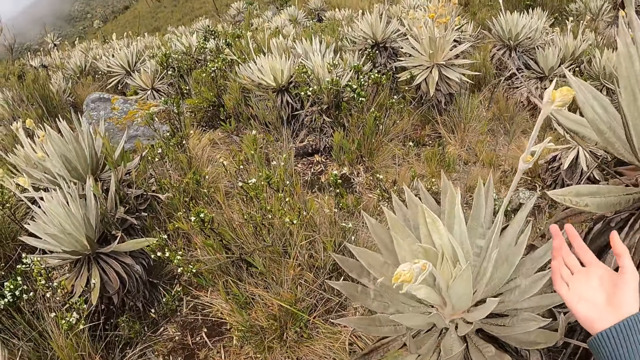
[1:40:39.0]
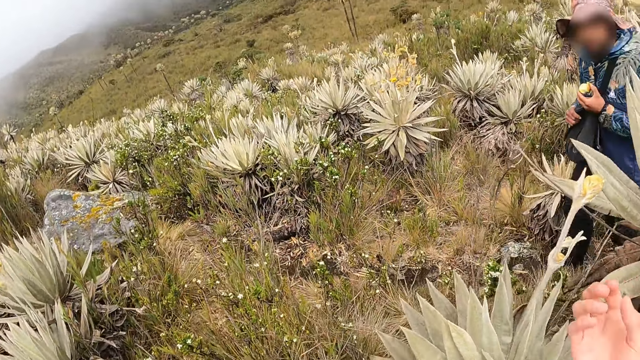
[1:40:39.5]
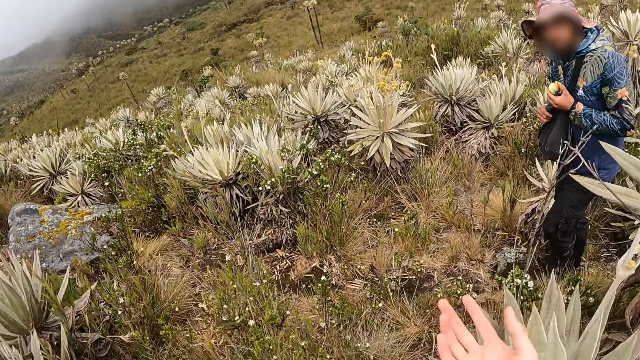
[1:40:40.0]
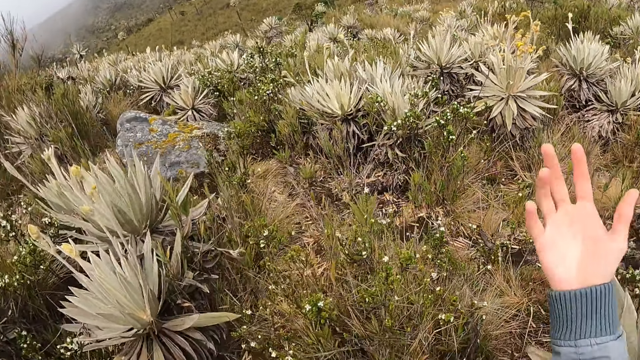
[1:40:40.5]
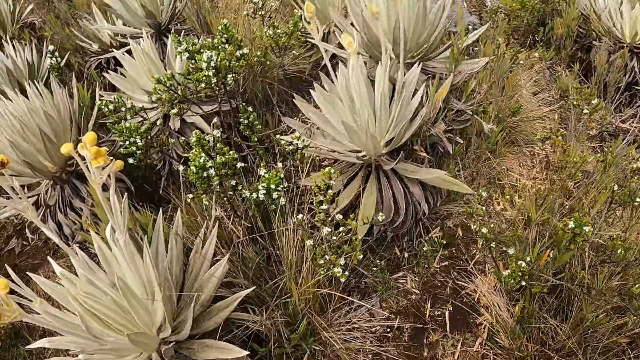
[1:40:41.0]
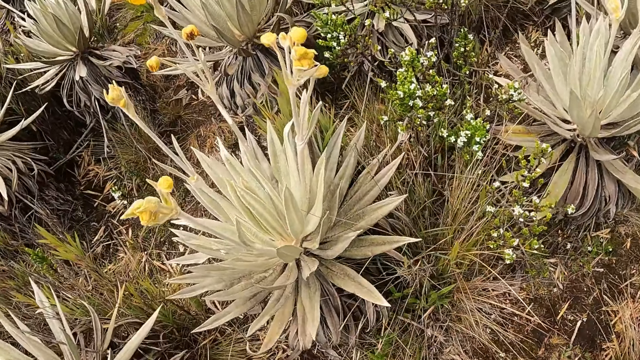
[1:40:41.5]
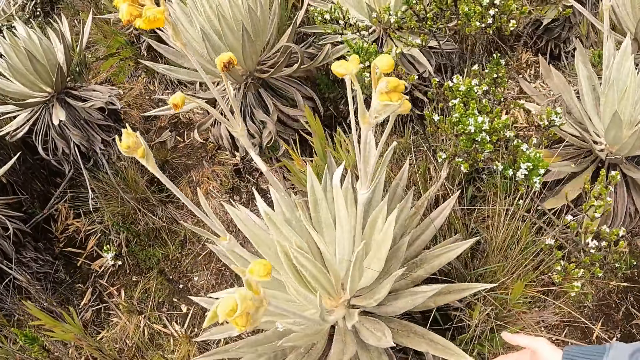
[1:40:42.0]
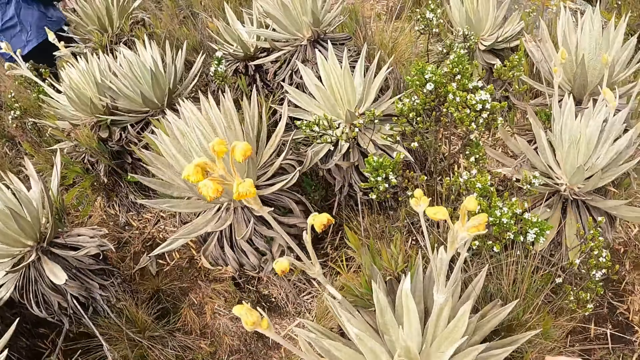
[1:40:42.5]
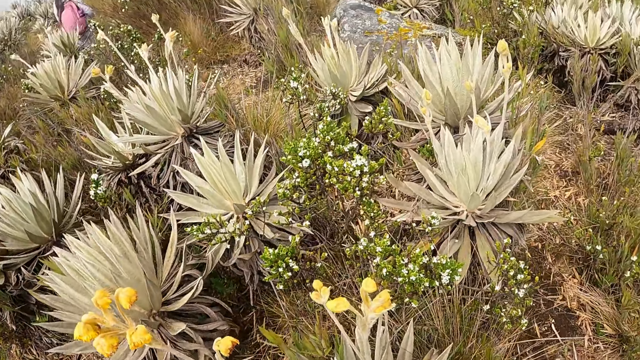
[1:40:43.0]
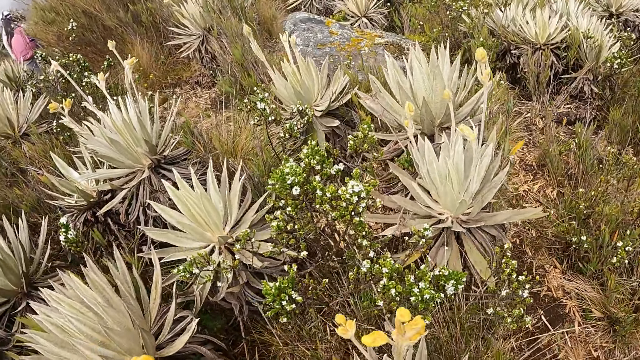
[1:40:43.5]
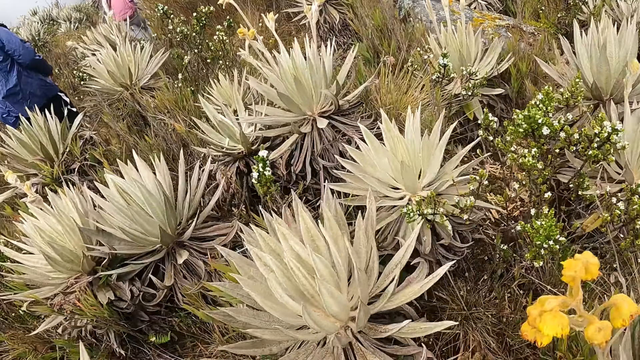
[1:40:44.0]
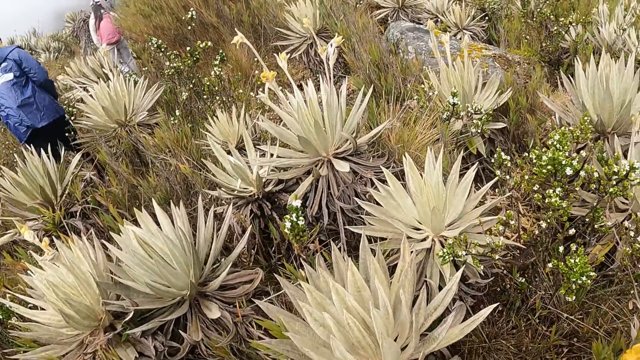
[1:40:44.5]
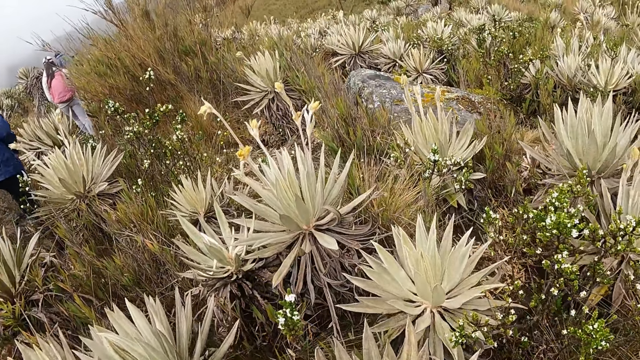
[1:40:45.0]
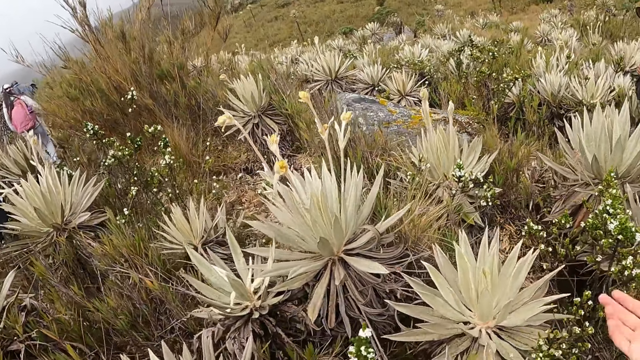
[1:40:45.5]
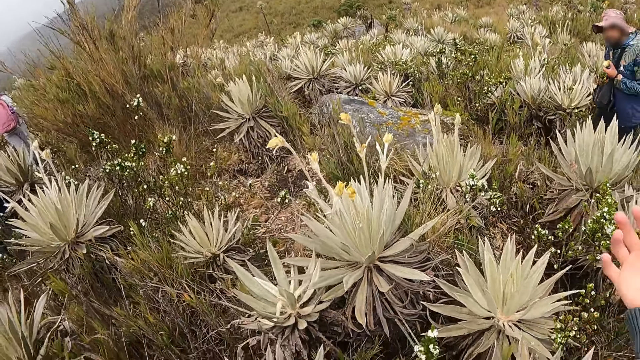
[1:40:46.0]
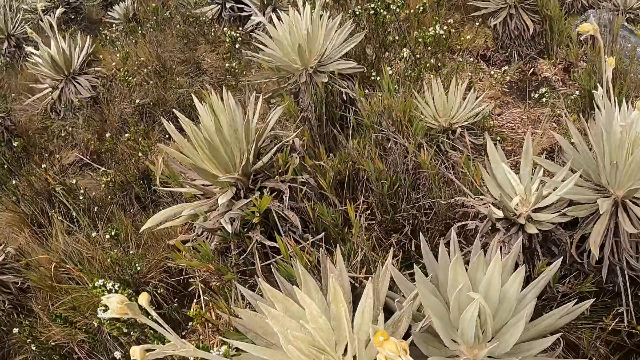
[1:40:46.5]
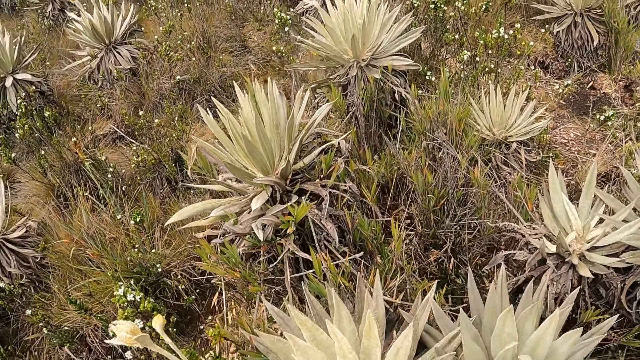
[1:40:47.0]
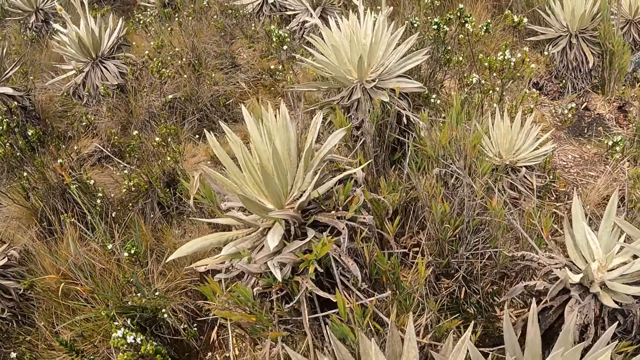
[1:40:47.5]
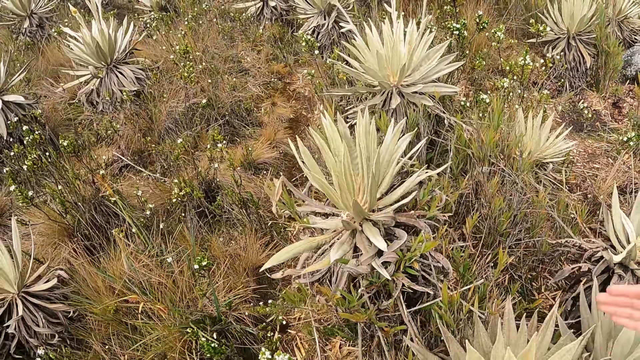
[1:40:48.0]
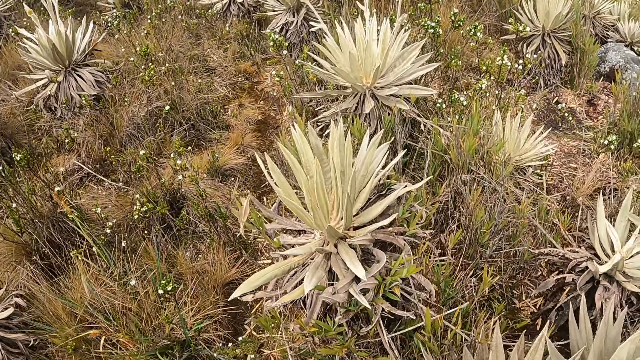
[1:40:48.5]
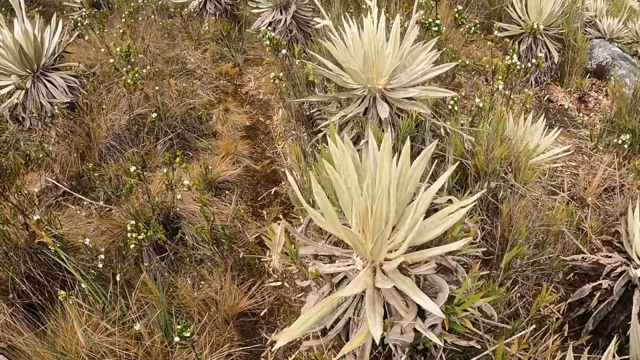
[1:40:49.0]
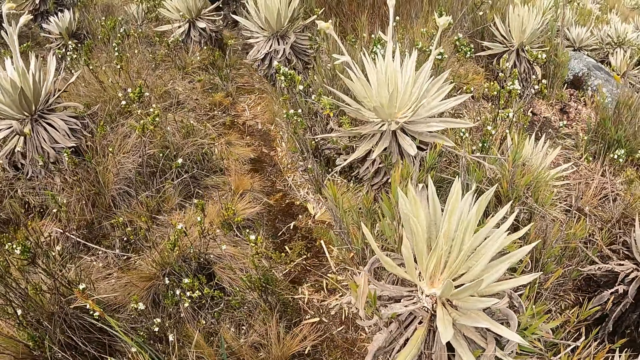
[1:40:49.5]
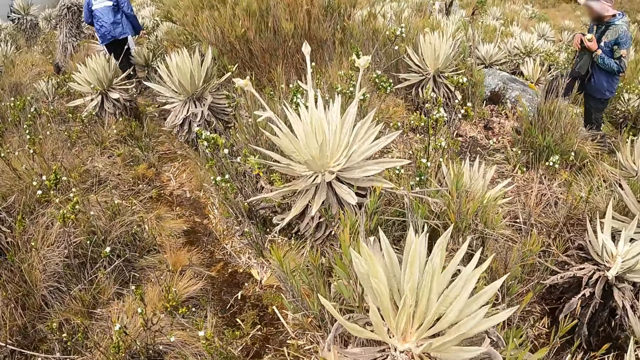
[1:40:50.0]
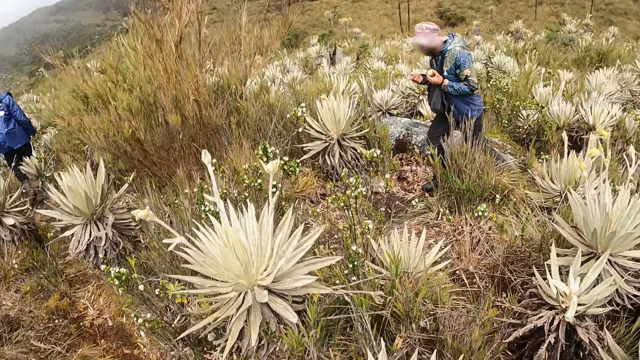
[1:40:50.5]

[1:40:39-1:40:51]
The camera wearer walks around the field.

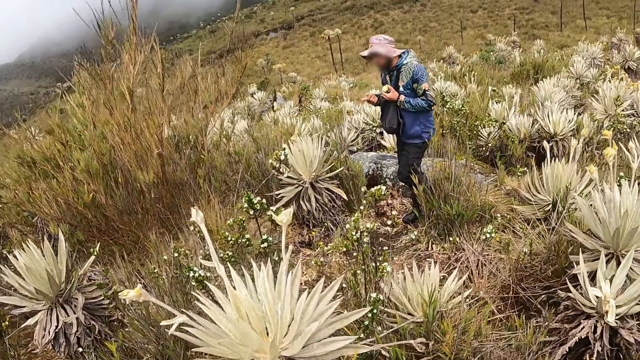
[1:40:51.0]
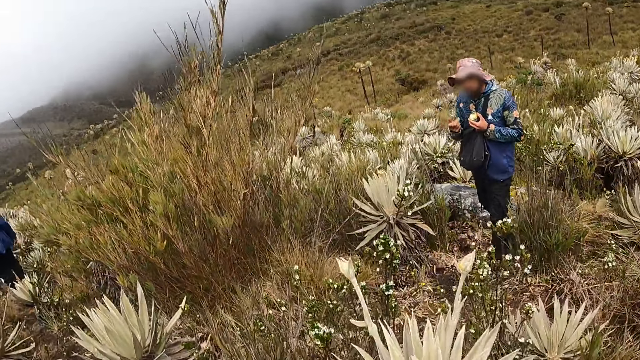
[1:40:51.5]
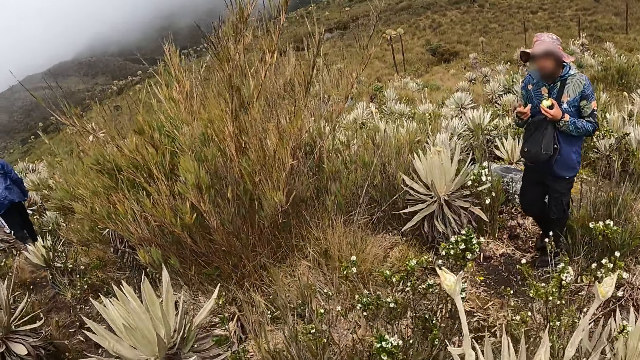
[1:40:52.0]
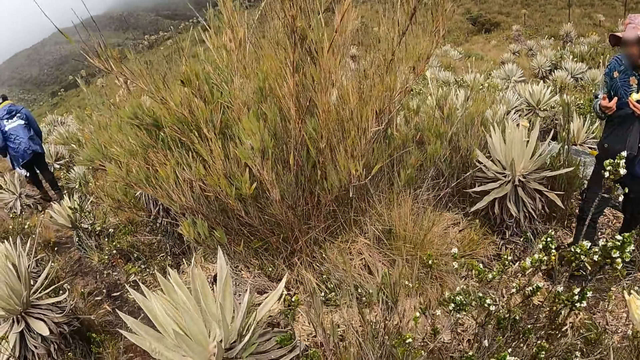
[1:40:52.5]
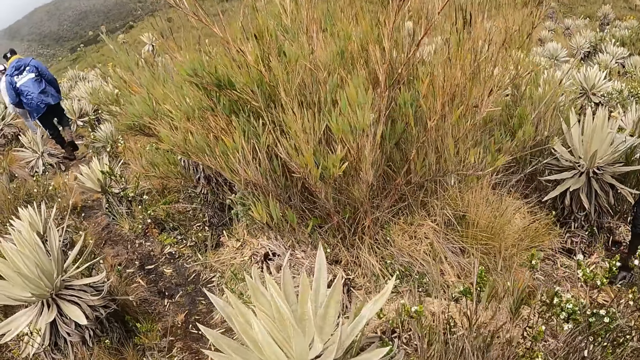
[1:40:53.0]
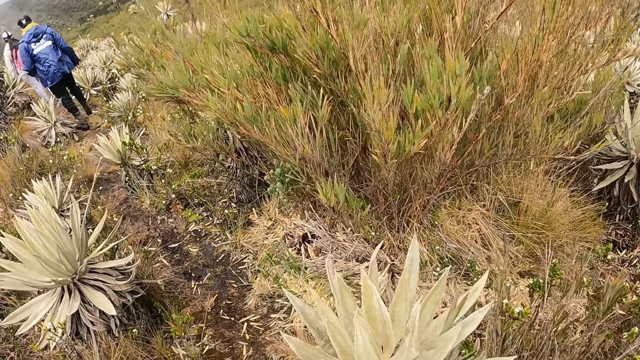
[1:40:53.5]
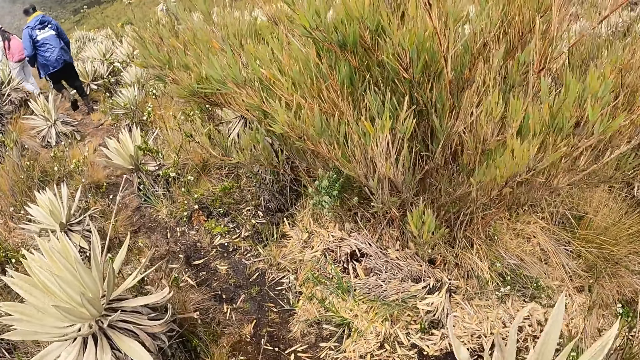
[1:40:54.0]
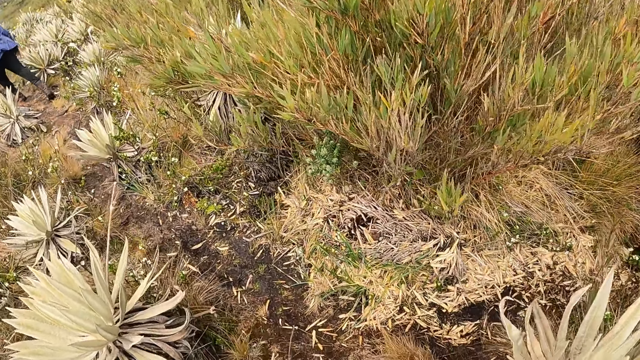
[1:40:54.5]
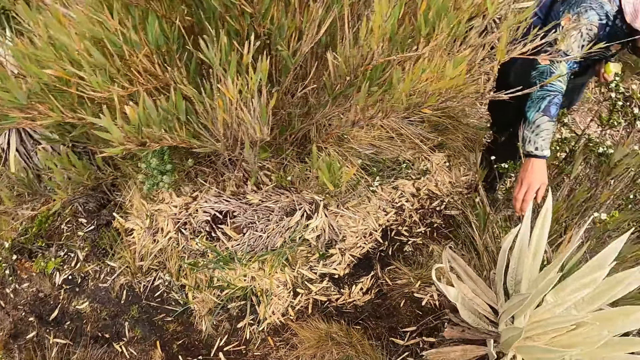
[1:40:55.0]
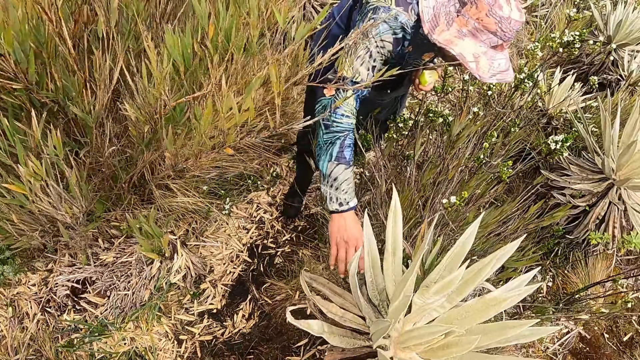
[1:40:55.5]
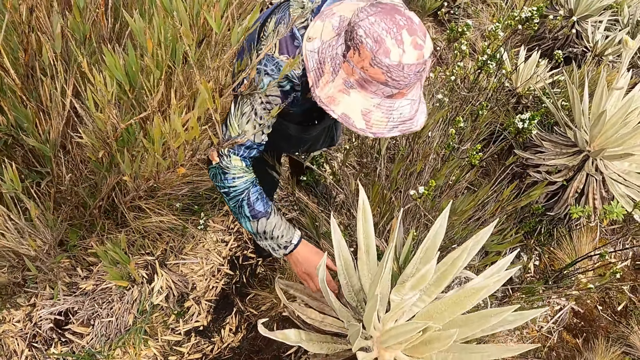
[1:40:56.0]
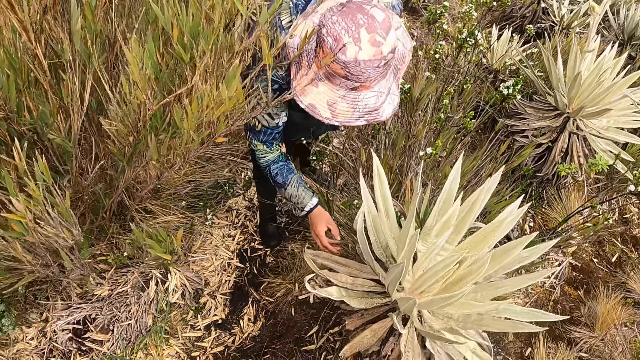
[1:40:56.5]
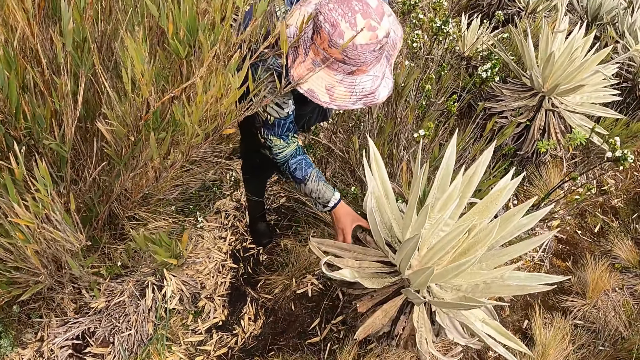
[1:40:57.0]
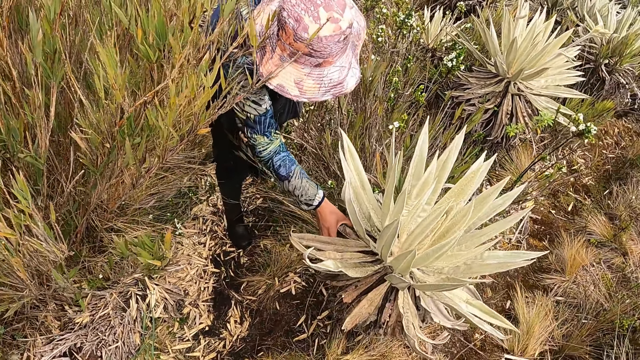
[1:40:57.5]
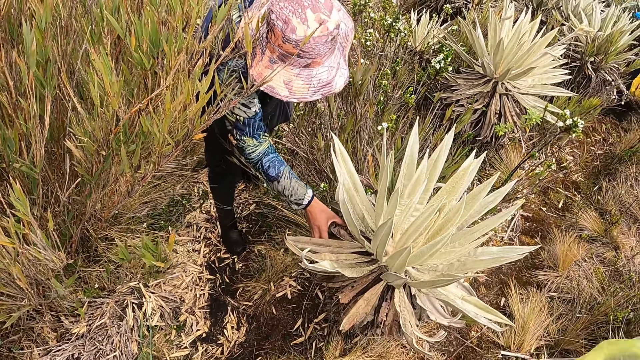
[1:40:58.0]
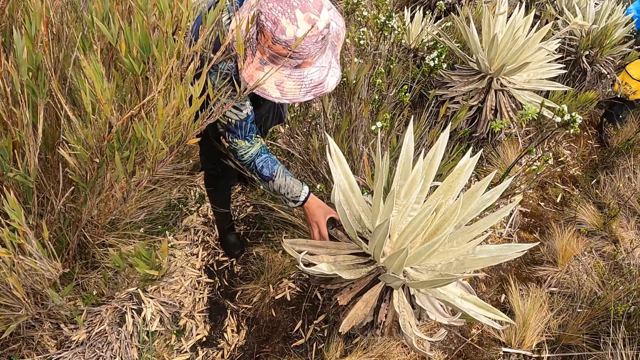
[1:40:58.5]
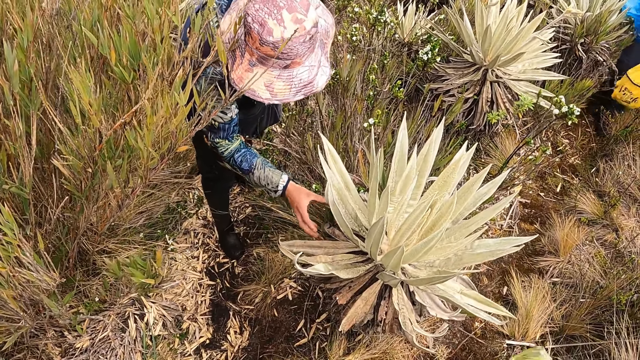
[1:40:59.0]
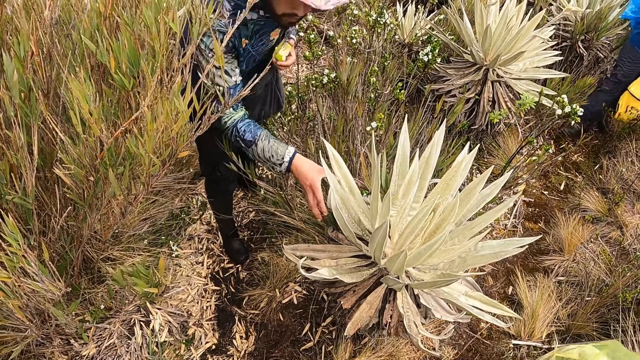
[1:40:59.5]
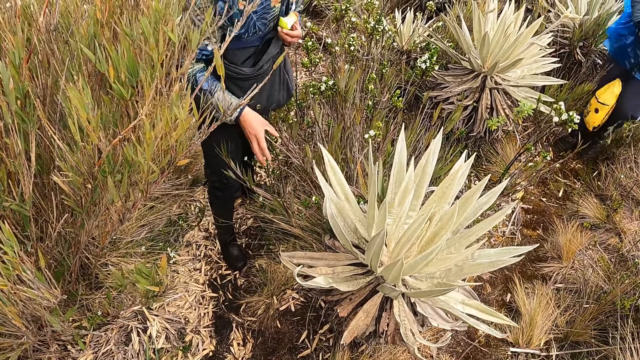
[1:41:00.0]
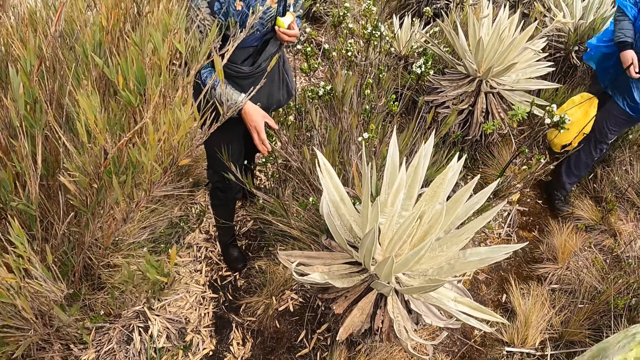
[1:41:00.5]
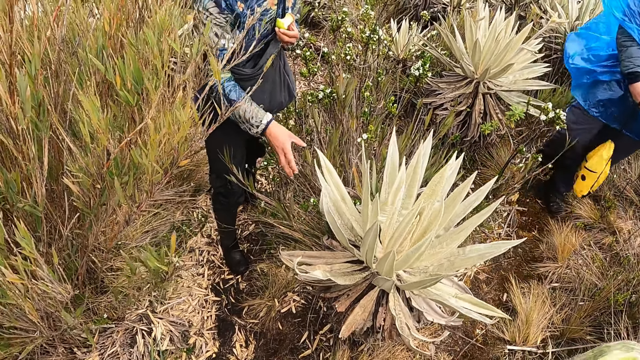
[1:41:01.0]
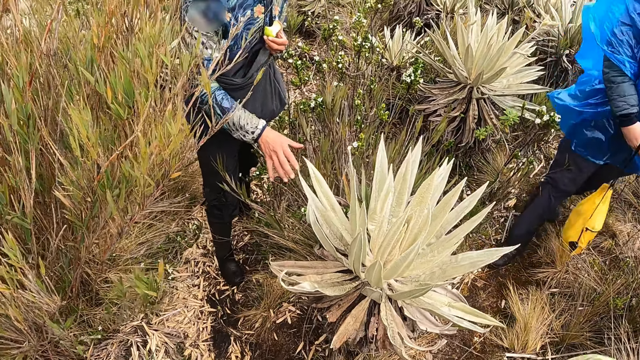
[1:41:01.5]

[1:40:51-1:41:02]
The man touches a plant with his right hand. He holds the flower leaf. The man interacts with the camera wearer.
